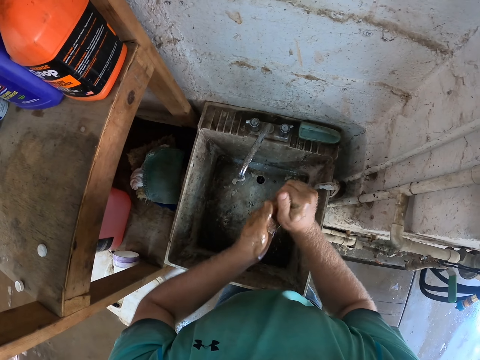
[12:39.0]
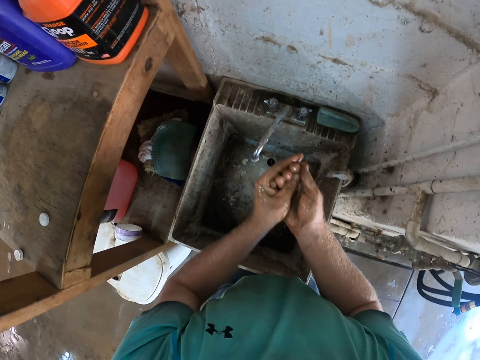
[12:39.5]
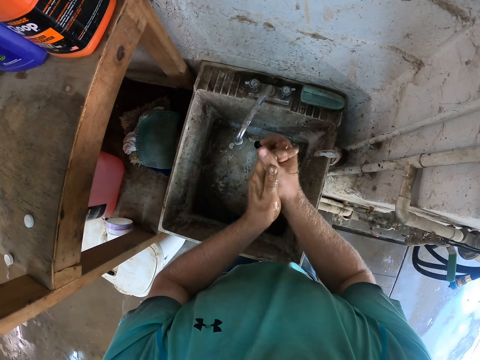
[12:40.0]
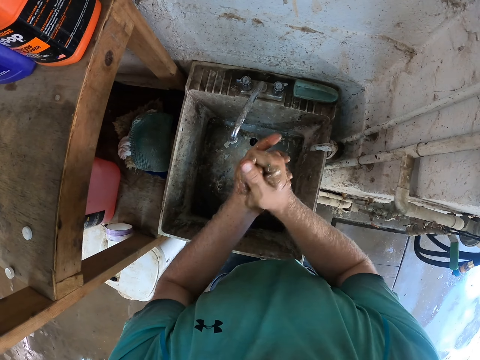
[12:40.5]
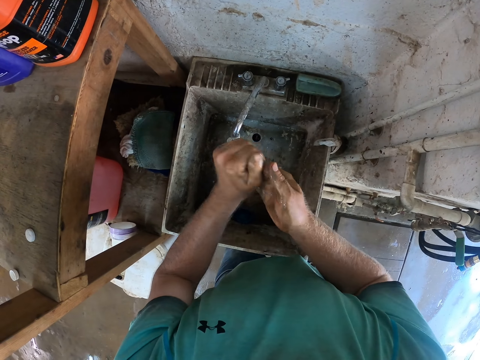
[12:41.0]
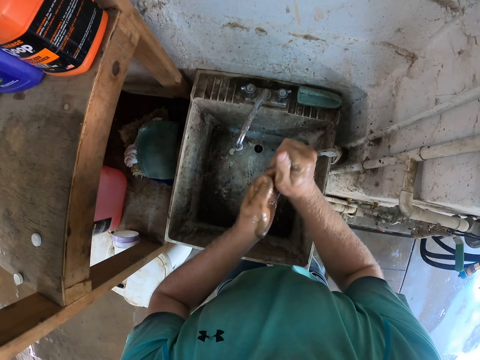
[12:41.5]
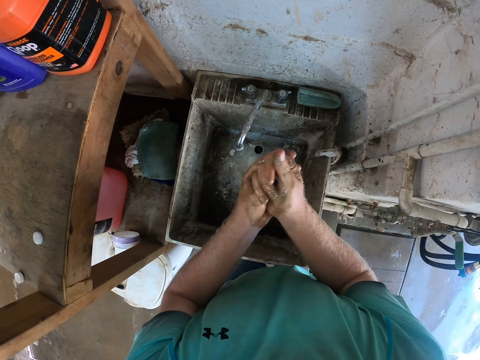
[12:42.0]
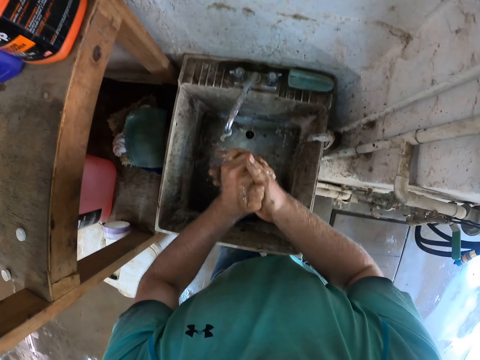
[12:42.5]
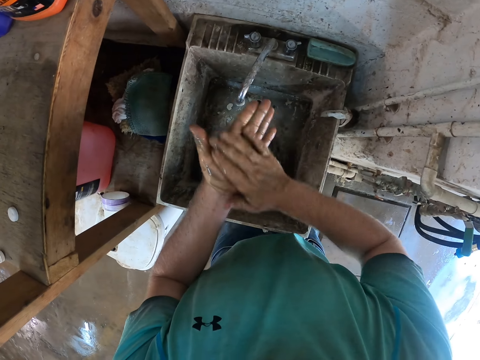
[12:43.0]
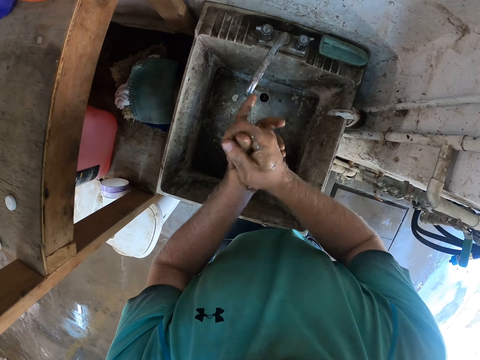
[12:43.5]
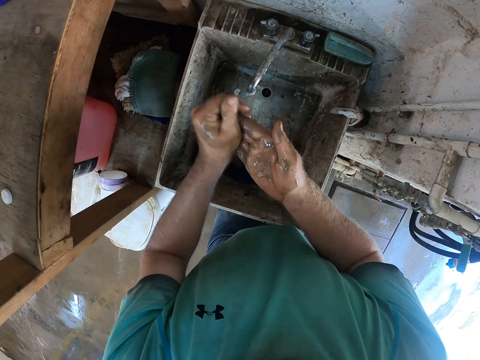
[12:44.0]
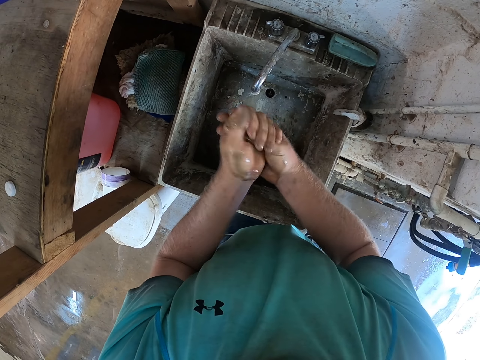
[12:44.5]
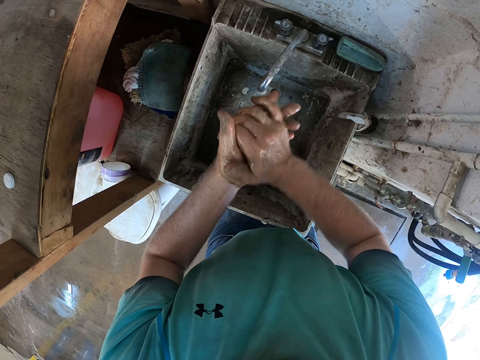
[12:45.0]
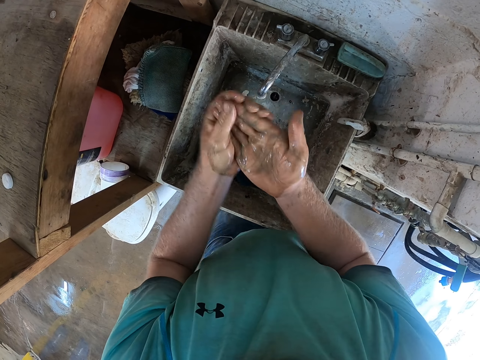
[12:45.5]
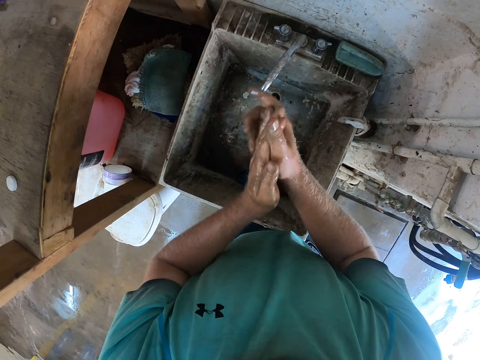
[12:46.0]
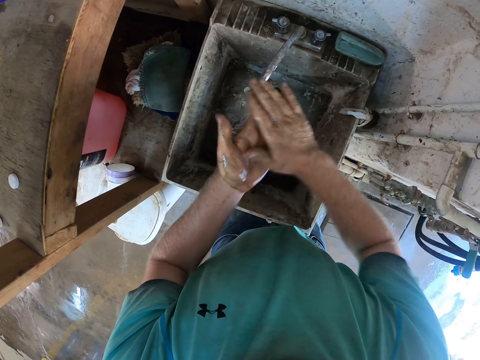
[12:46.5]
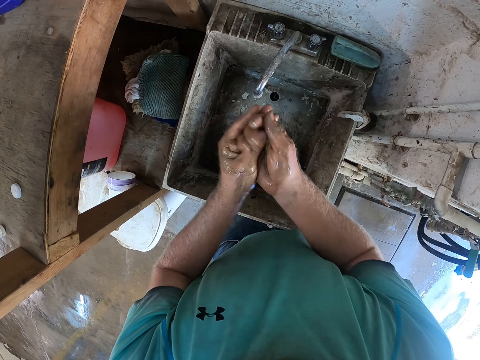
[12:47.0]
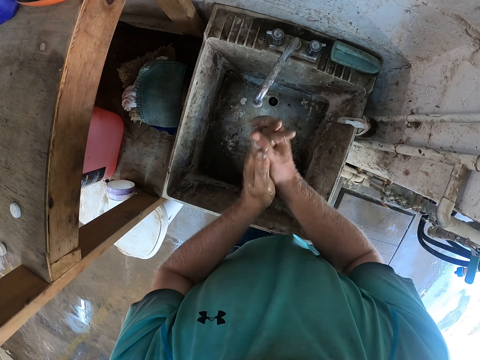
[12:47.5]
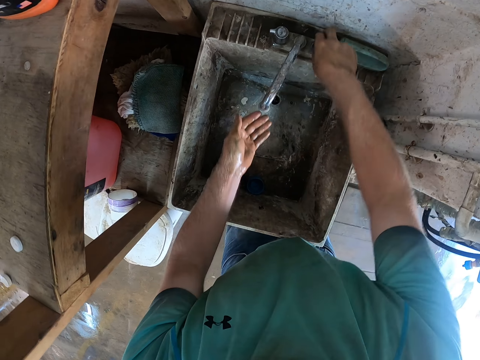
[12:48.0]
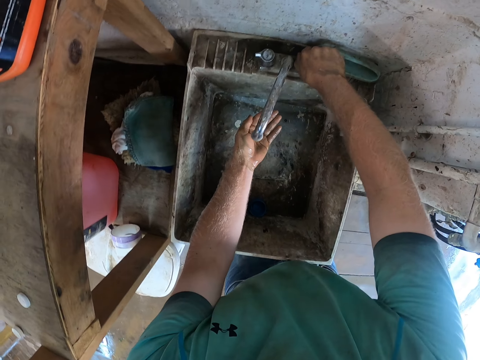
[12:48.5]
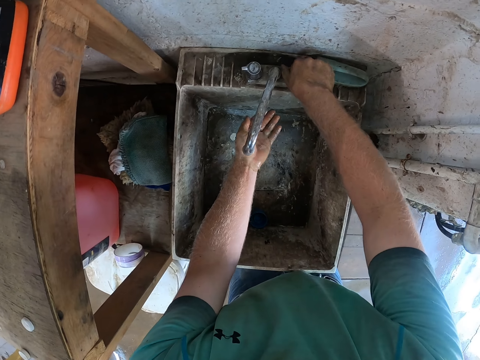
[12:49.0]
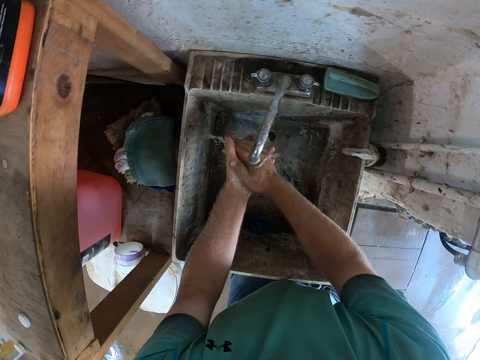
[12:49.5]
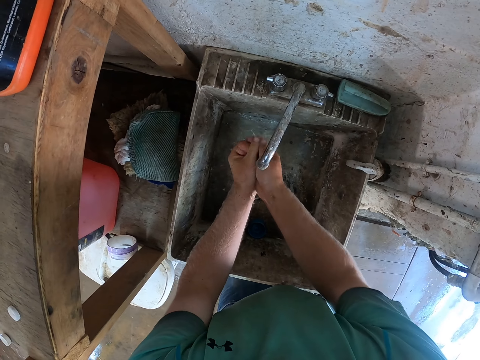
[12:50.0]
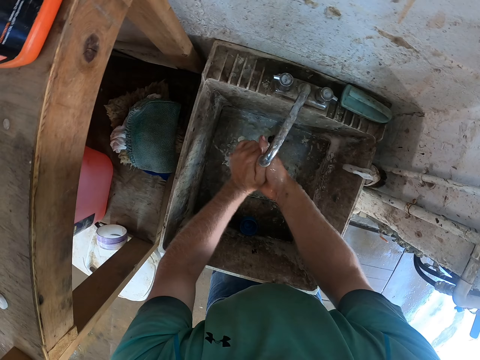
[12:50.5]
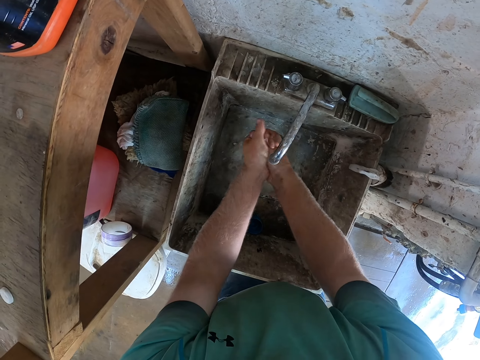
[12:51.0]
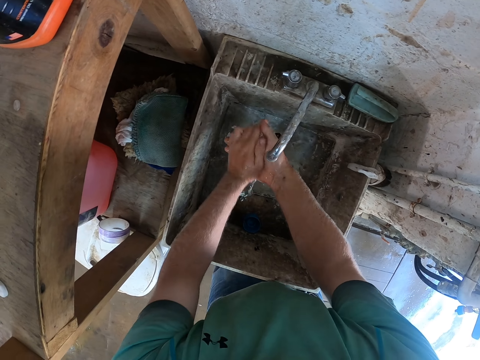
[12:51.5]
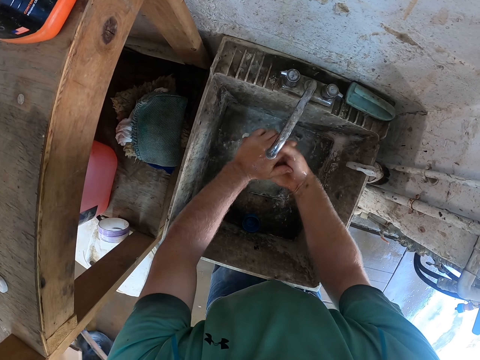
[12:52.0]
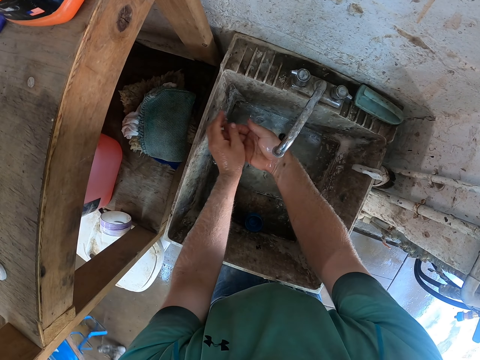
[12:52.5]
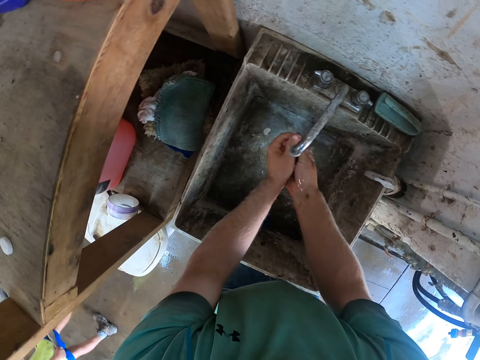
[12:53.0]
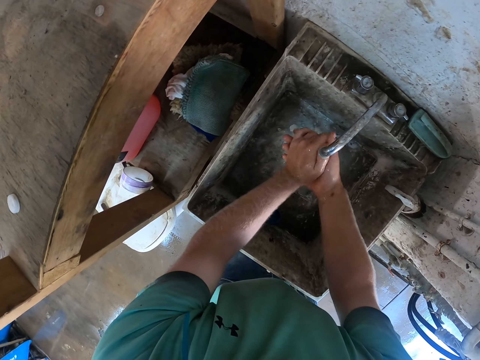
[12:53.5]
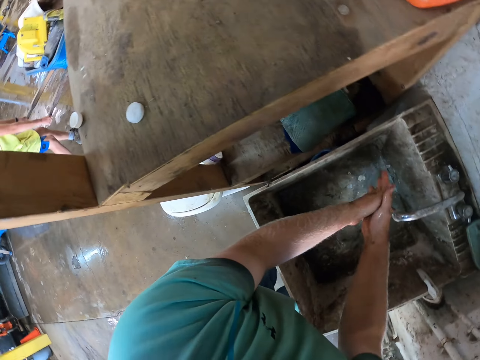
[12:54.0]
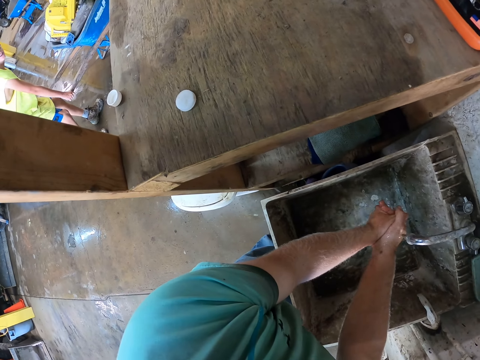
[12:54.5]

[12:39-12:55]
The camera wearer turns on a tap with his right hand. He rinses both his hands under the tap. A boy pushes a wheelbarrow in the workshop with his hands.

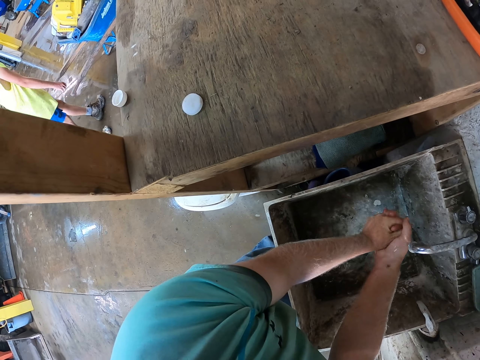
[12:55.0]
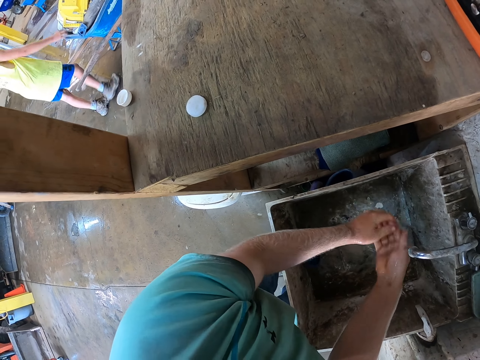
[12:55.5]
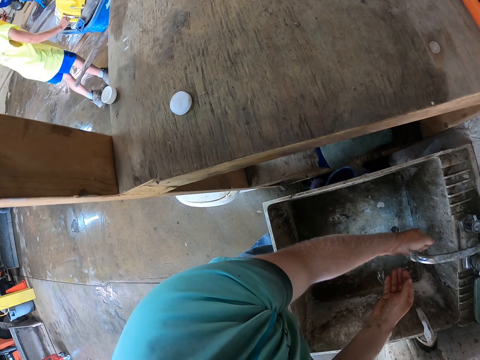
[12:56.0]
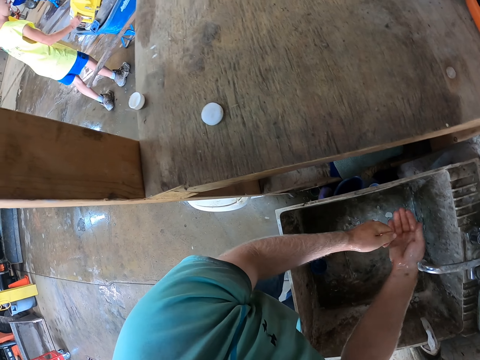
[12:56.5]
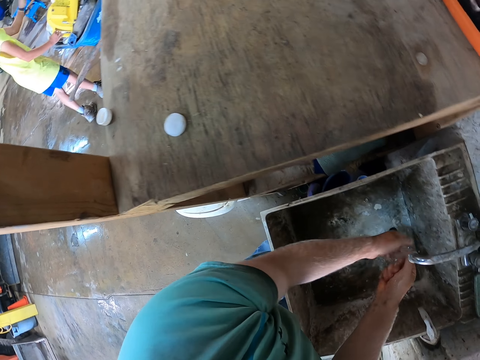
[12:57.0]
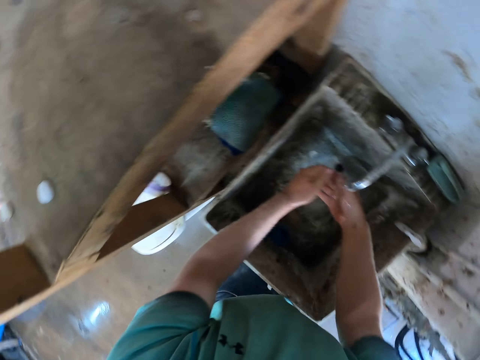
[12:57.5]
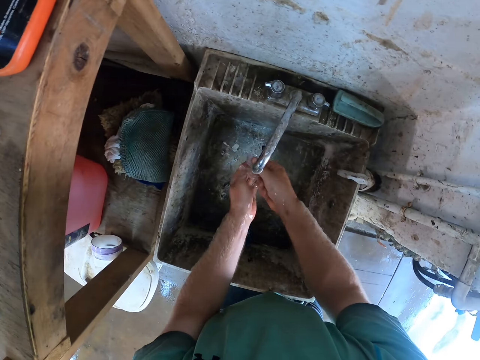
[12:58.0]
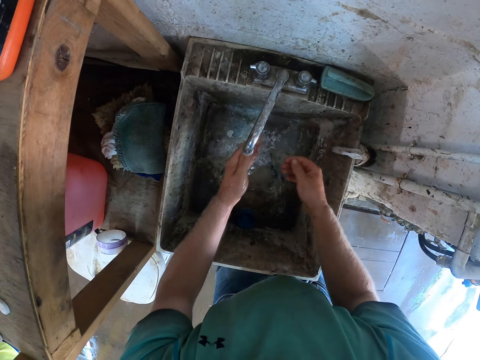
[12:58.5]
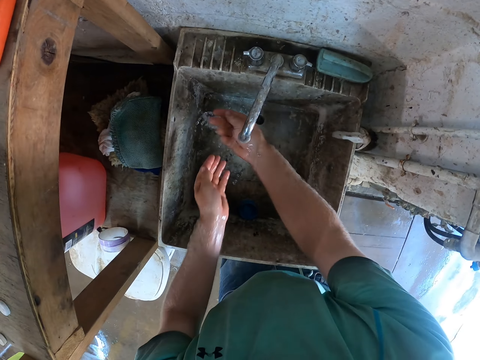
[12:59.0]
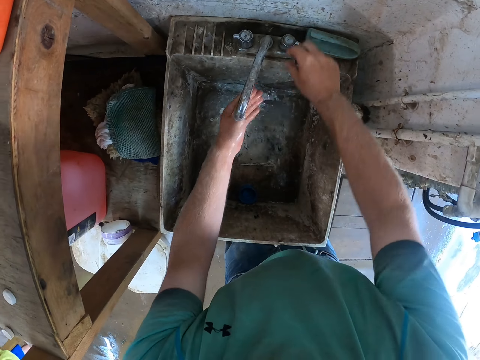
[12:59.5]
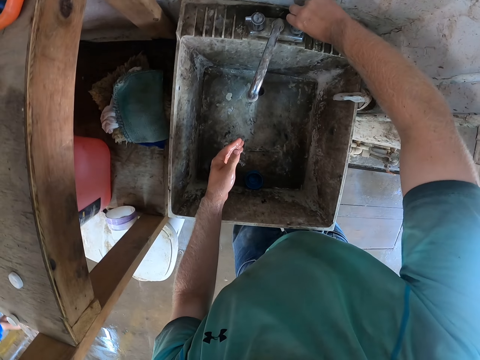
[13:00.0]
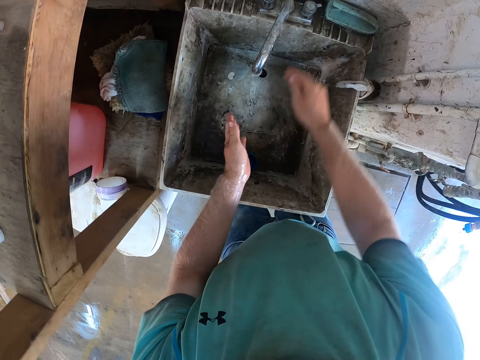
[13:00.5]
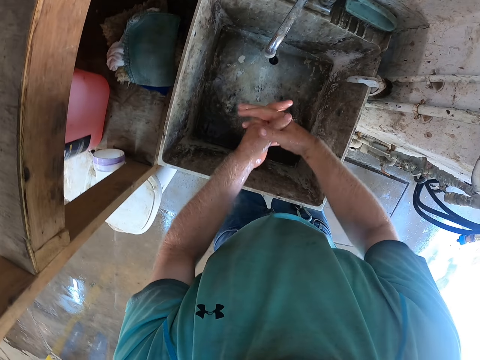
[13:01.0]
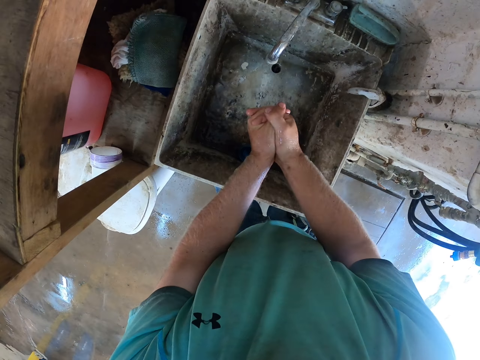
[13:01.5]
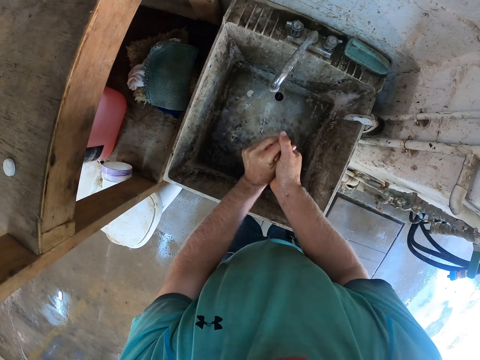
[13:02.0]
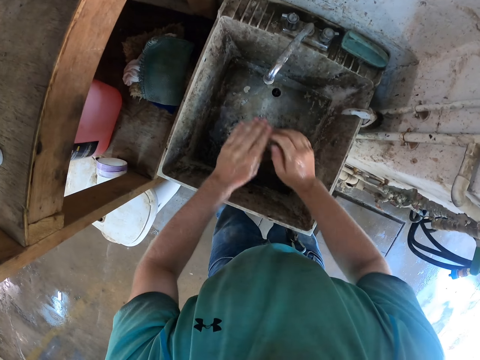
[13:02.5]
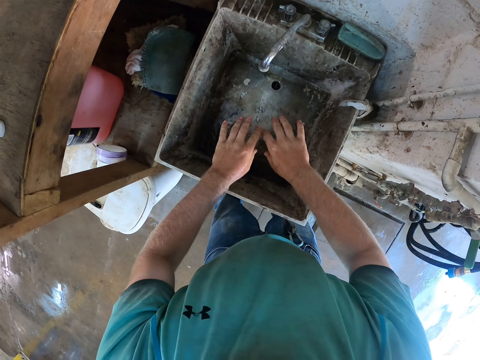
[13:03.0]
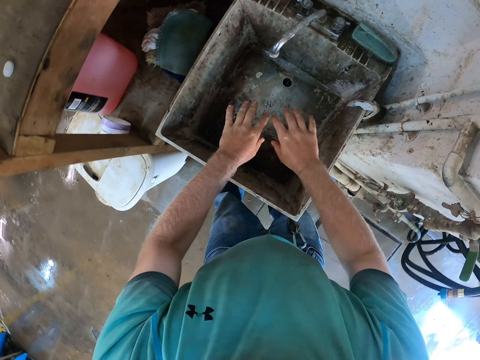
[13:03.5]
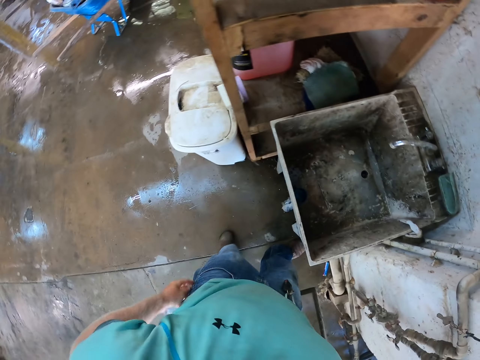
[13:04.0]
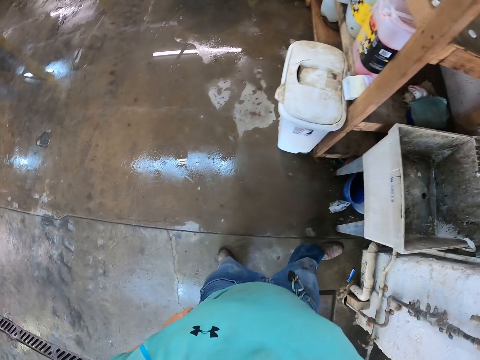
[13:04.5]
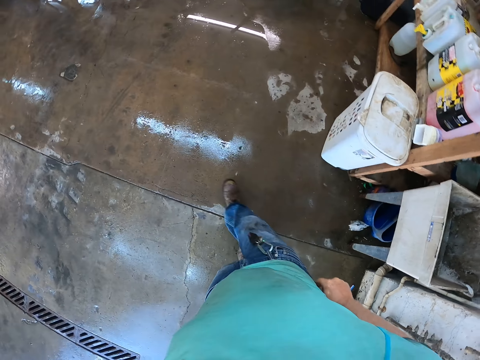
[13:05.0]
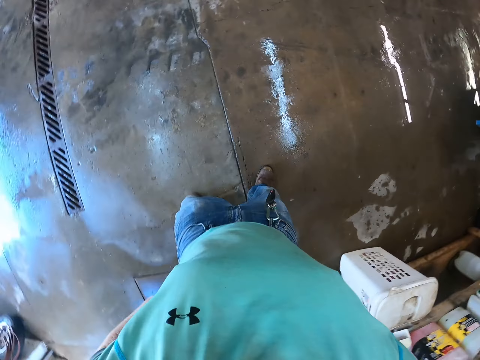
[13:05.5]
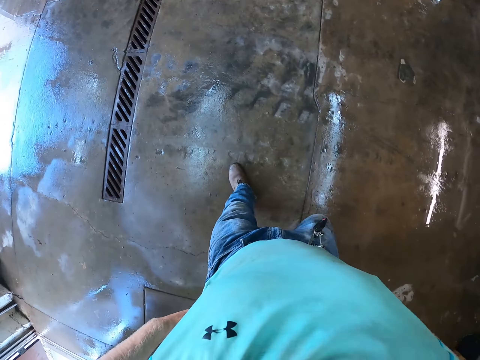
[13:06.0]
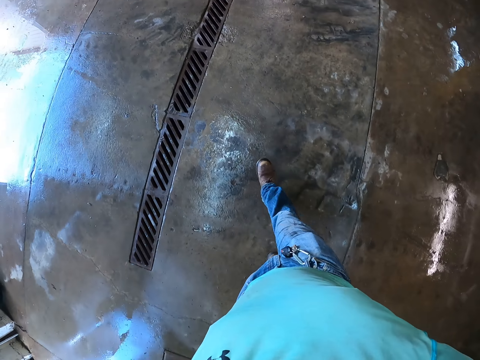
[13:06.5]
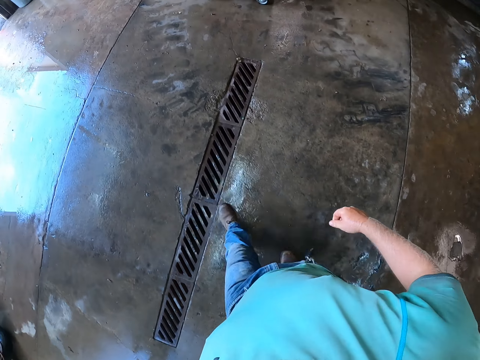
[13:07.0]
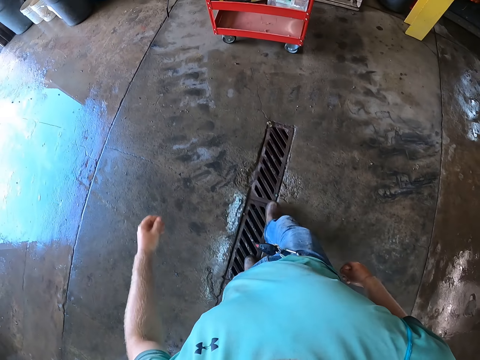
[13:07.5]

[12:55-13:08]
The boy touches a yellow box in the wheelbarrow with his right hand. The camera wearer turns off the tap with his right hand. He drains water off his hands in the sink. He walks over to a red storage cart. He adjusts his trousers up with his hands.
